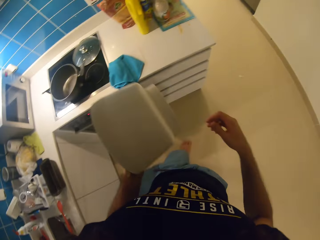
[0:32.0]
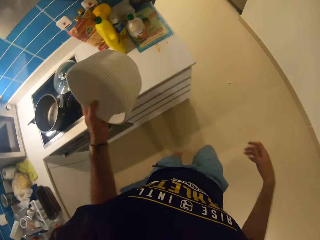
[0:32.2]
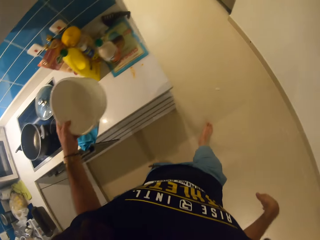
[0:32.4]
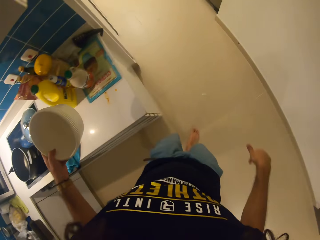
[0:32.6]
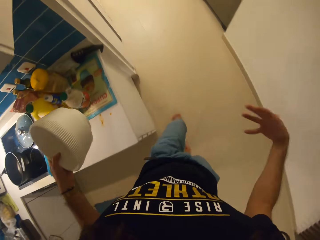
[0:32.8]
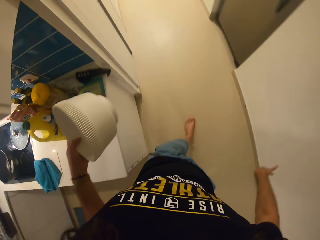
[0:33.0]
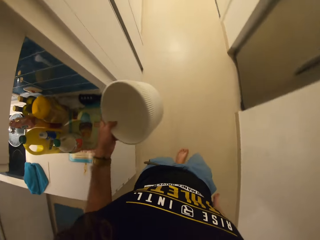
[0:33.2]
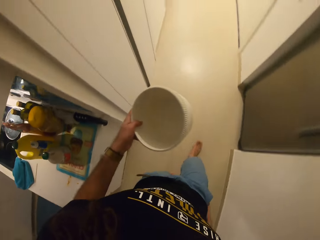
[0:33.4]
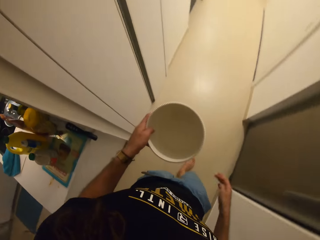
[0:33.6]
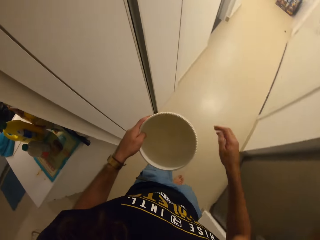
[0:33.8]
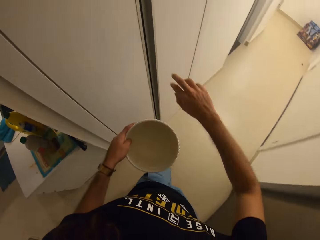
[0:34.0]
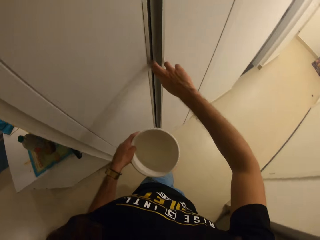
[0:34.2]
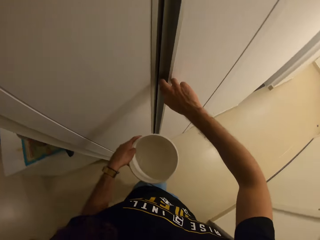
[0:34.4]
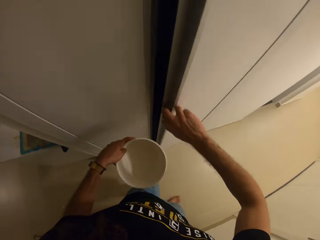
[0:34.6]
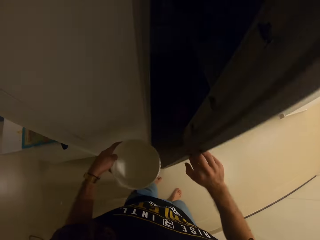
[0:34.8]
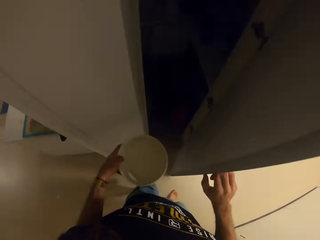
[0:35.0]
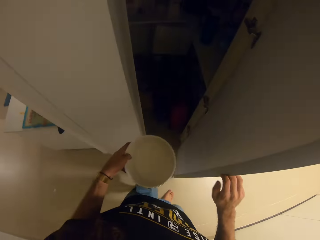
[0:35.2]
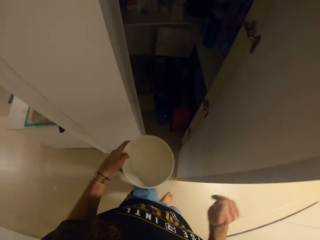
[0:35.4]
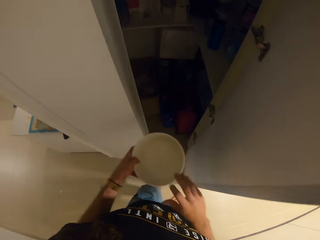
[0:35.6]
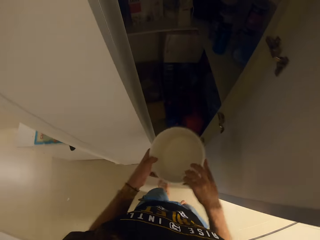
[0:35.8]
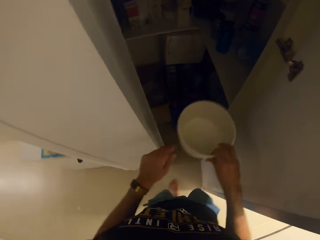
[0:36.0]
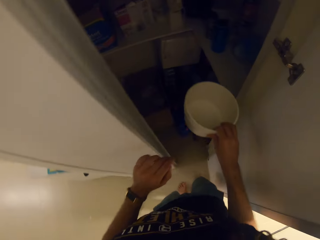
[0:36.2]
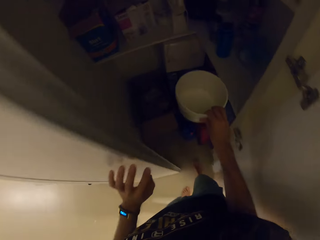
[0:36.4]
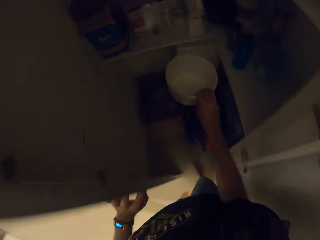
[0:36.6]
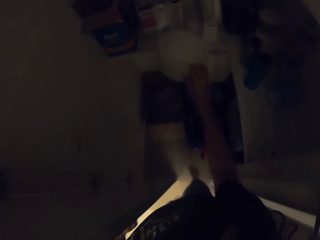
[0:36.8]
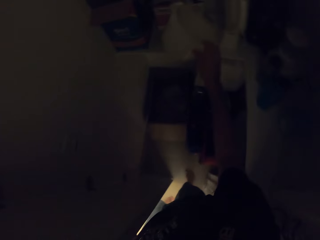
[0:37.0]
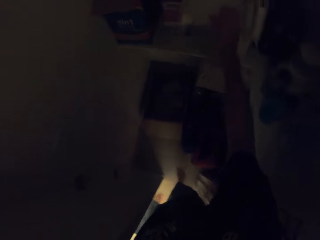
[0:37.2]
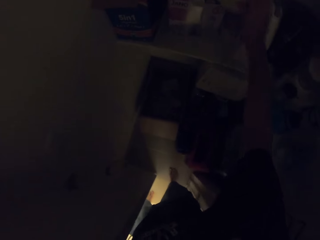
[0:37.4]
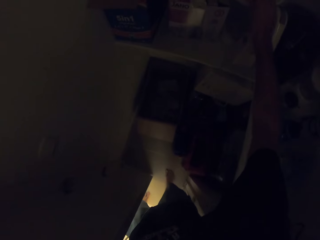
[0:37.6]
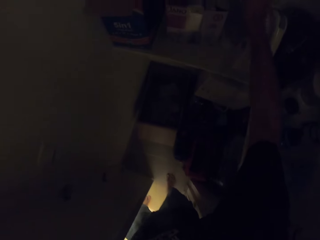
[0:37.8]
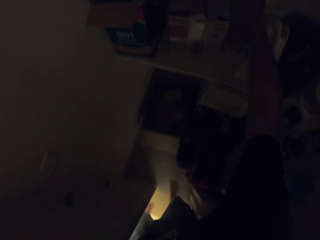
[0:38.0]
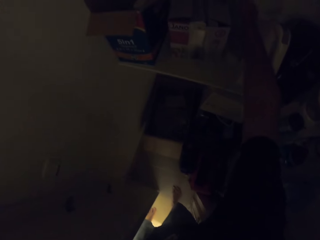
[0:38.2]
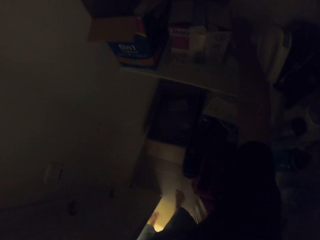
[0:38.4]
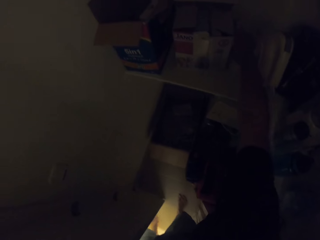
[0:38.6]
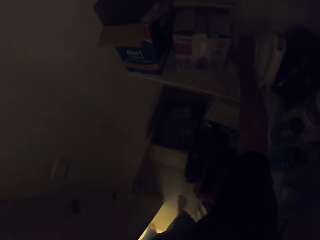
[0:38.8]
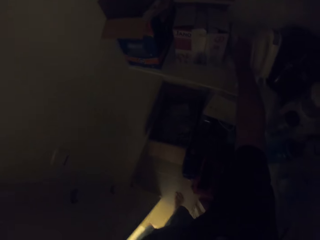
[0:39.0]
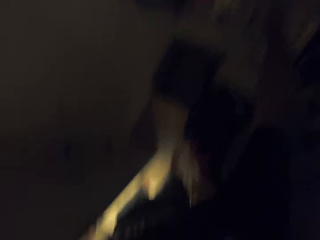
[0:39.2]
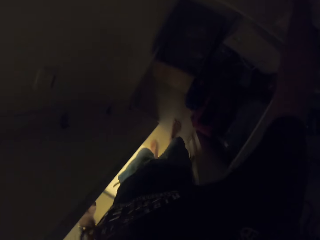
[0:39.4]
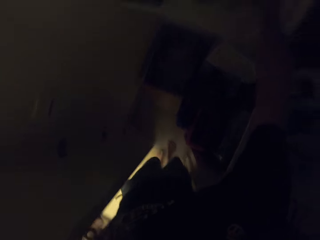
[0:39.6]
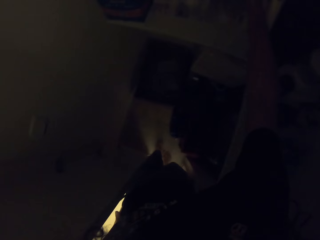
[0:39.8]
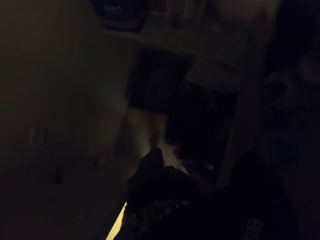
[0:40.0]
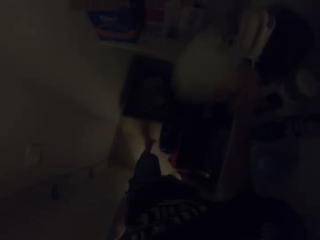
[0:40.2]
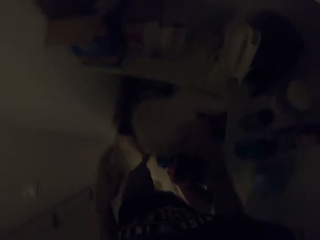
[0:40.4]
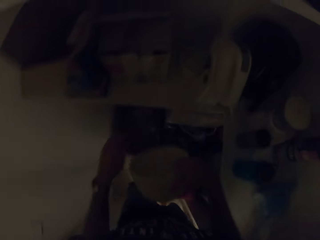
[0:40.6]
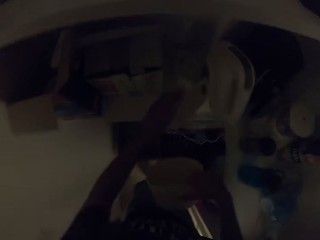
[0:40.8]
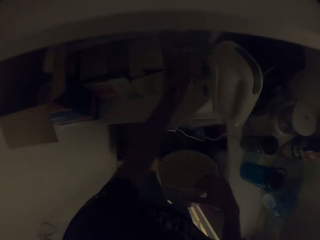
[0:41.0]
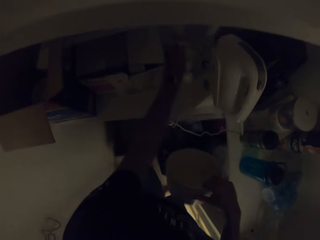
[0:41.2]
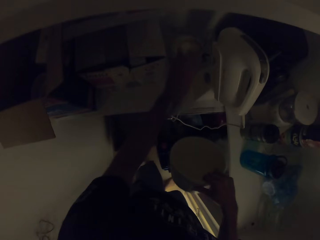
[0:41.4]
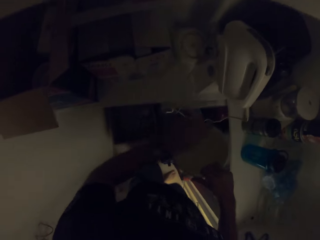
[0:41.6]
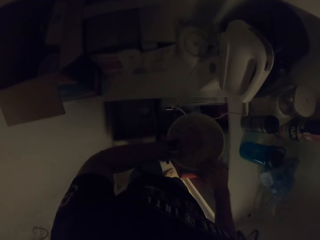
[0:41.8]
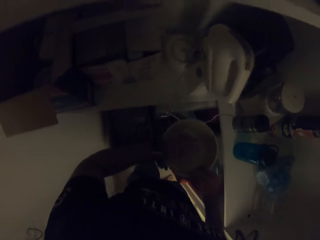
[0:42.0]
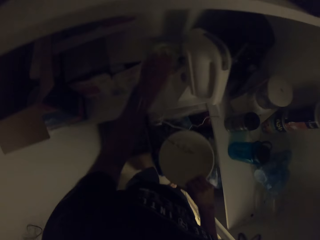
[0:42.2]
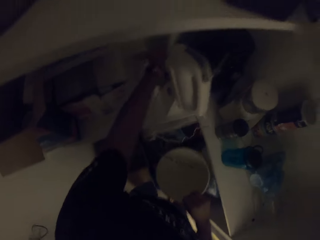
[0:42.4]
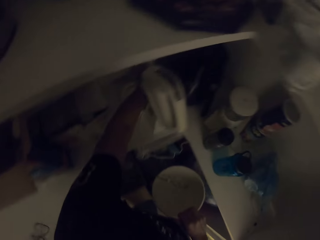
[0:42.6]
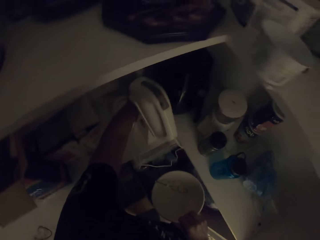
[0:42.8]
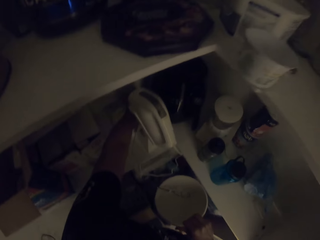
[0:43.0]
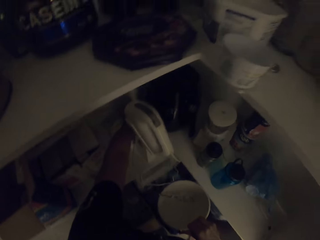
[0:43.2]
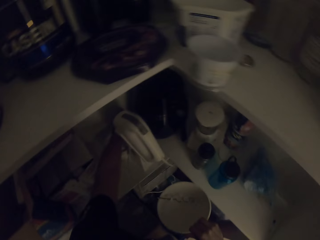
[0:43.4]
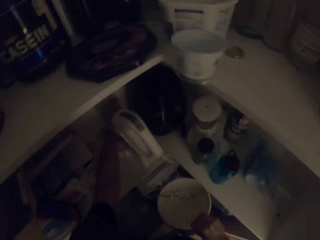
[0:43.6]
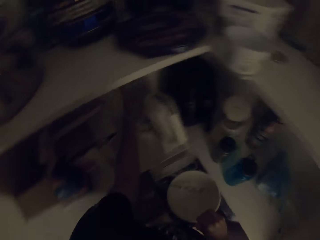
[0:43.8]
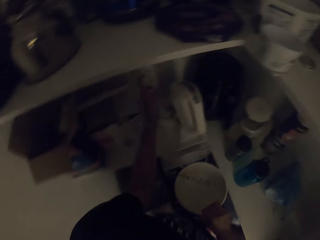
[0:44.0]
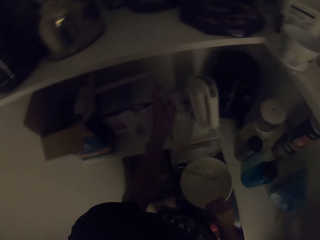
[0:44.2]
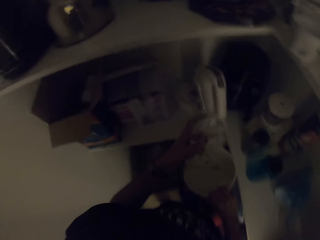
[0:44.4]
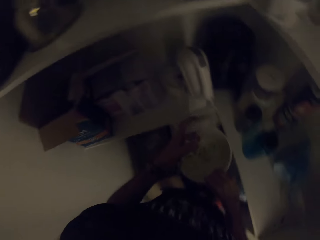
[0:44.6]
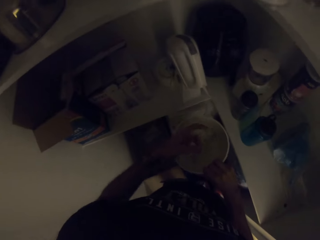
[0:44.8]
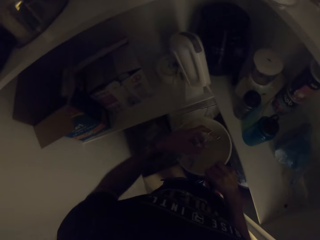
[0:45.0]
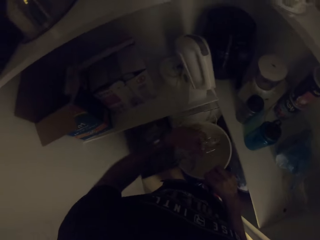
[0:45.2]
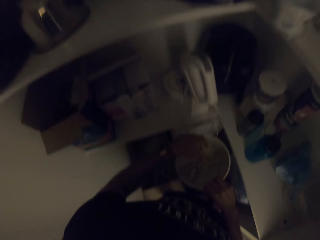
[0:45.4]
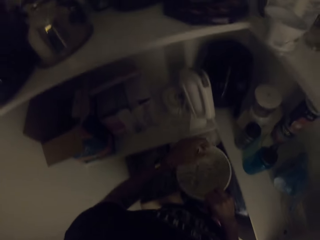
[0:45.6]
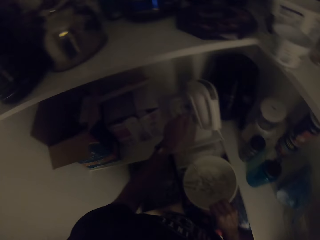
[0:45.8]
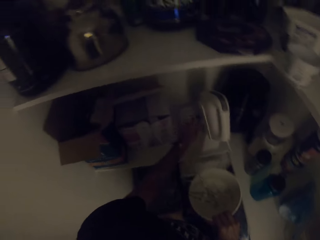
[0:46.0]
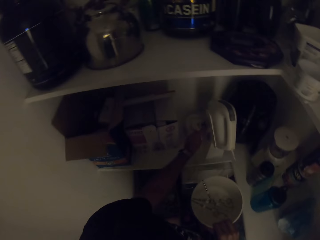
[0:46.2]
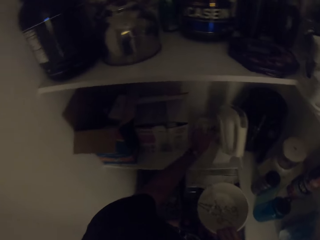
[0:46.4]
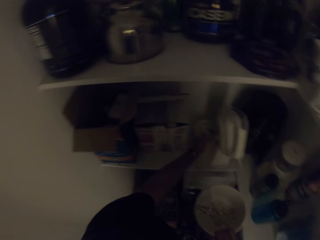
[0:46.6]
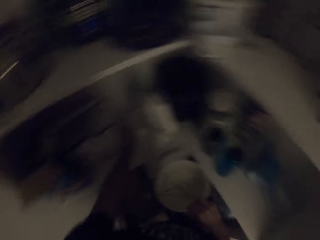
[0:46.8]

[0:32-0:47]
The camera wearer opens the cabinet with her right hand. She puts the bowl on the shelf of the cabinet. She puts something in the bowl.

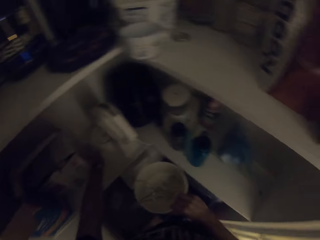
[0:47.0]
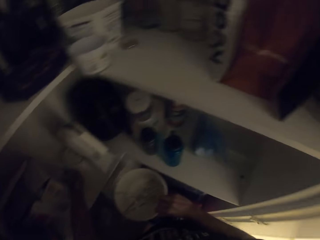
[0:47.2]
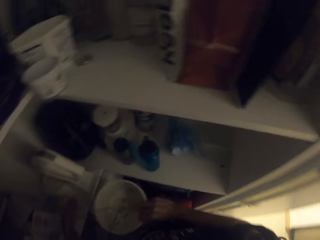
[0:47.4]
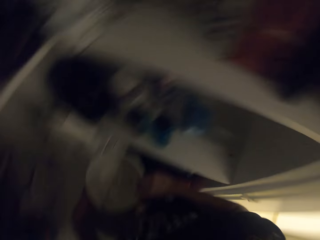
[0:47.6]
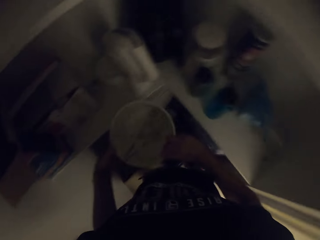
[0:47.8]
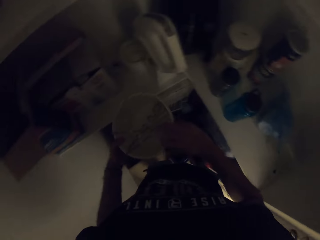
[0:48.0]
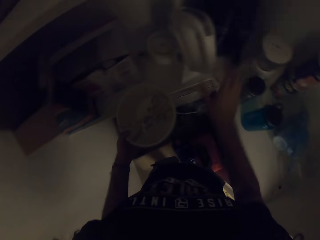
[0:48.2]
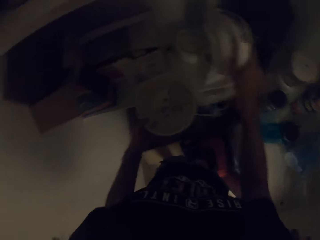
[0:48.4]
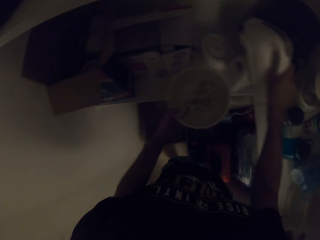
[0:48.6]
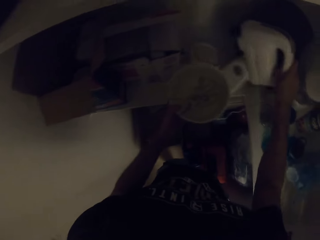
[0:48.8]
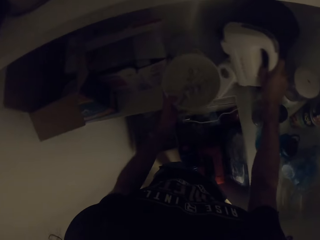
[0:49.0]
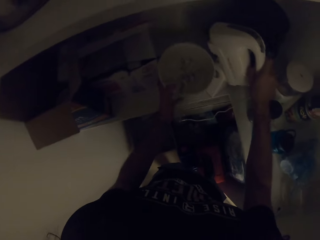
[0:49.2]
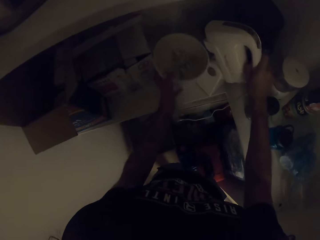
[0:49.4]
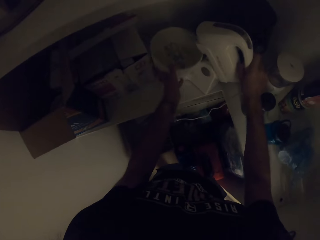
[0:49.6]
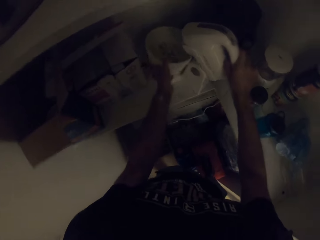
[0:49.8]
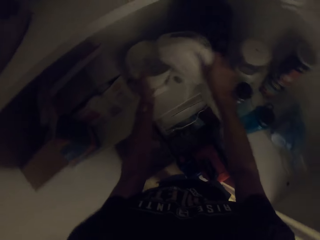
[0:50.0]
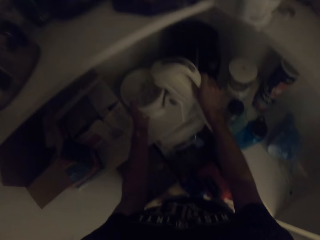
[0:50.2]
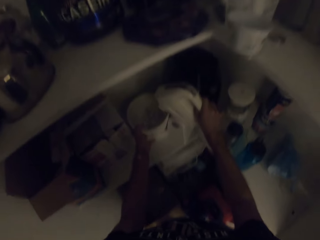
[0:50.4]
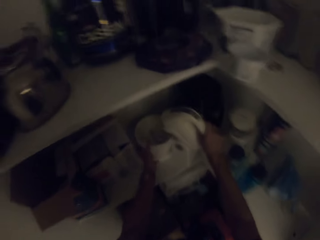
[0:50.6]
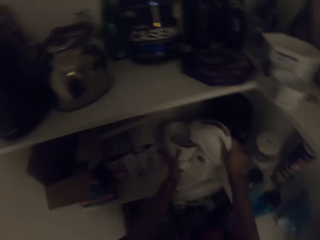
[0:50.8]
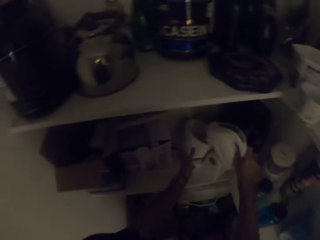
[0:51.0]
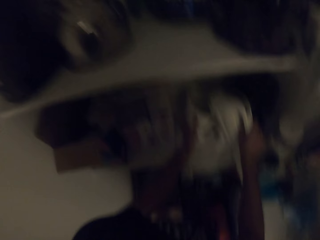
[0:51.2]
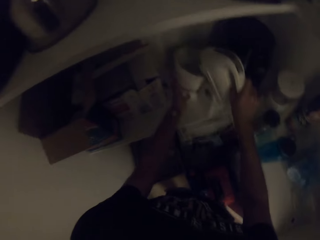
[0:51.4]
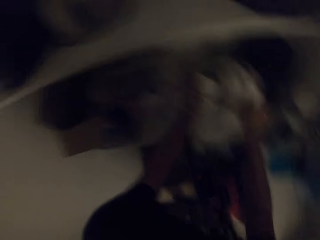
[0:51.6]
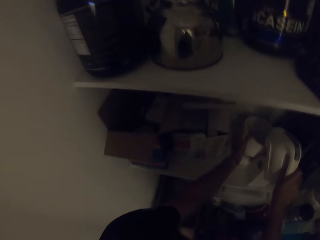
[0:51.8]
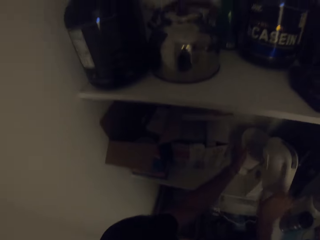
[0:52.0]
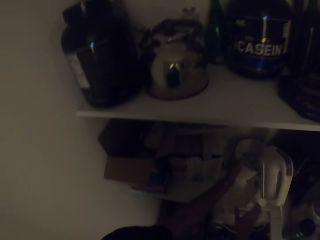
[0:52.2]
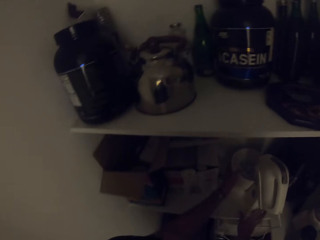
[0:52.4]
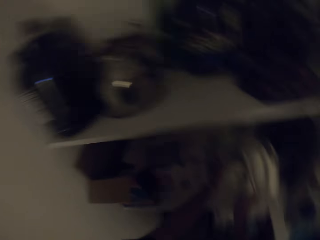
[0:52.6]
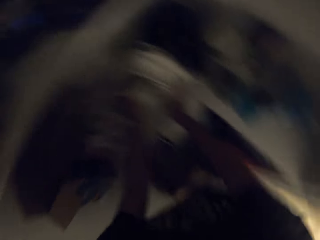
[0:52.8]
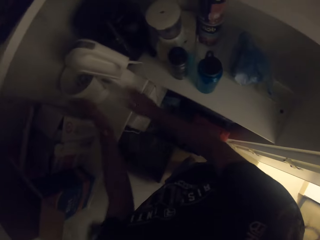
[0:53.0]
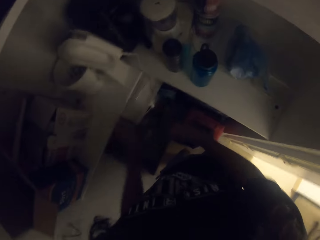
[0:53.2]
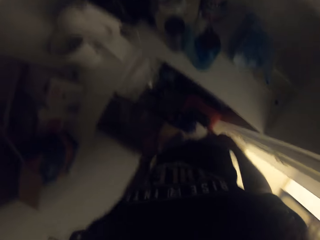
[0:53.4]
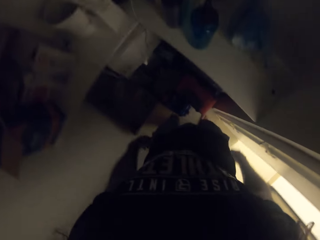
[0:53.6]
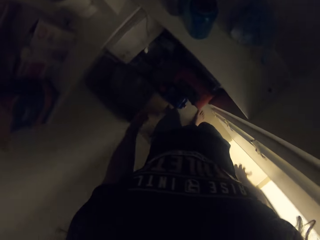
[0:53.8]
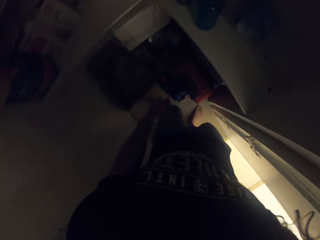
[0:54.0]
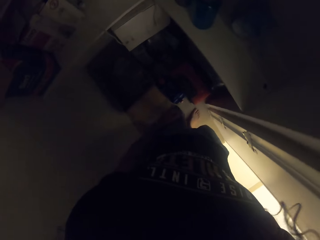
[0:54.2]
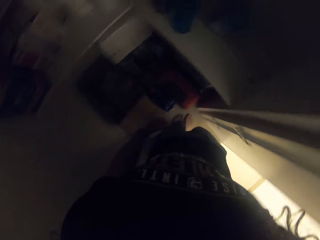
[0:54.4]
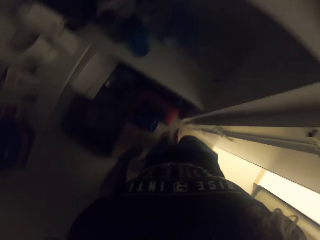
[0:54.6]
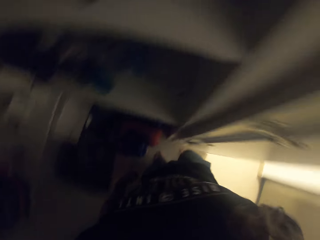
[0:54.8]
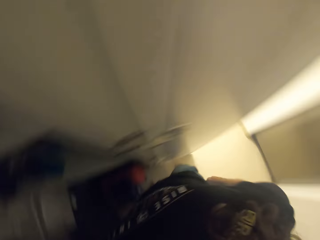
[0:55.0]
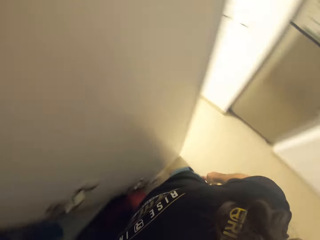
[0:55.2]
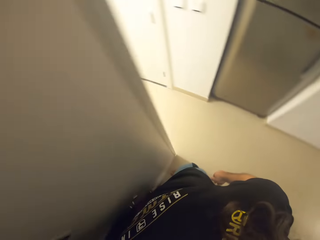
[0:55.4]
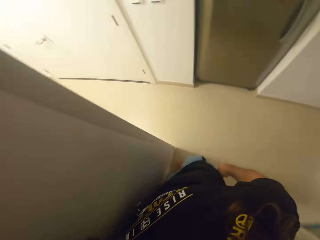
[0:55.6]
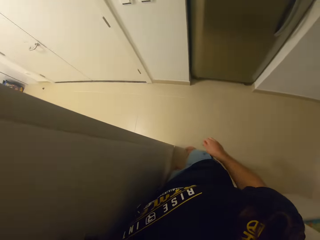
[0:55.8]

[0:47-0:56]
The camera wearer puts the bowl on the shelf.
